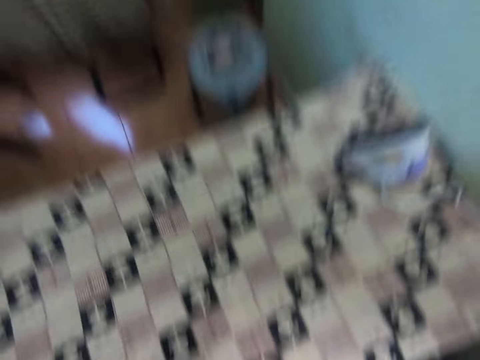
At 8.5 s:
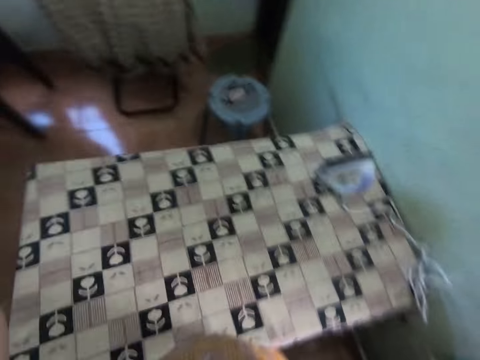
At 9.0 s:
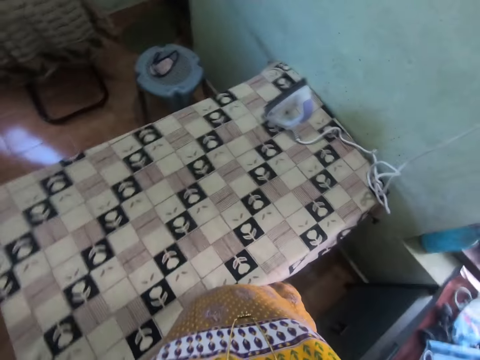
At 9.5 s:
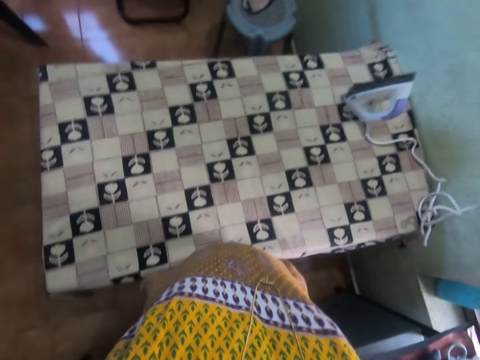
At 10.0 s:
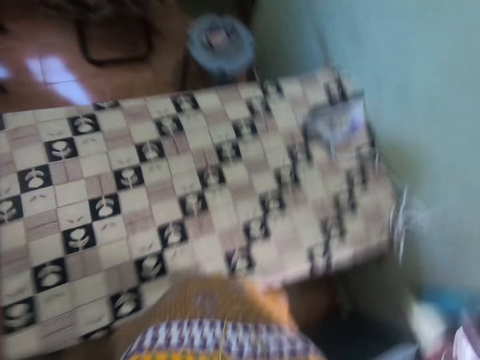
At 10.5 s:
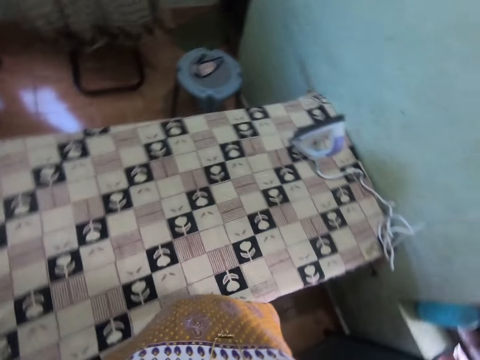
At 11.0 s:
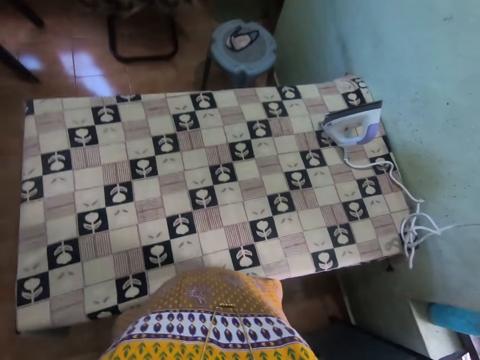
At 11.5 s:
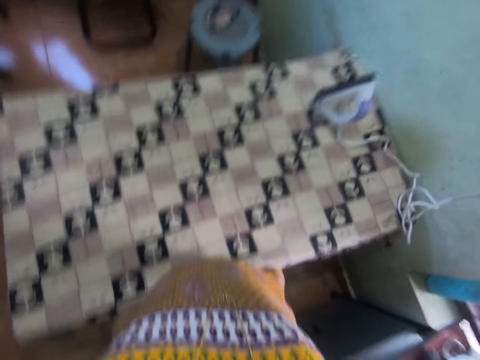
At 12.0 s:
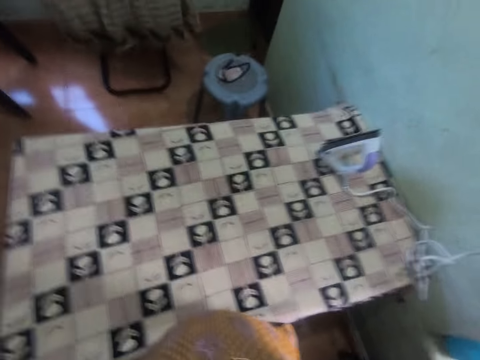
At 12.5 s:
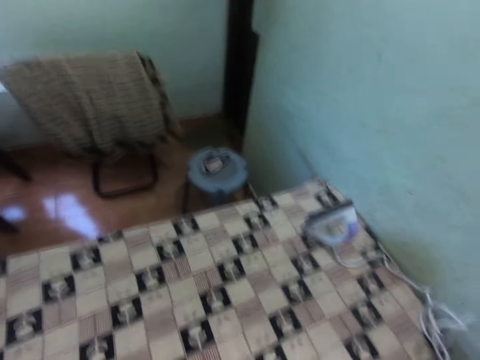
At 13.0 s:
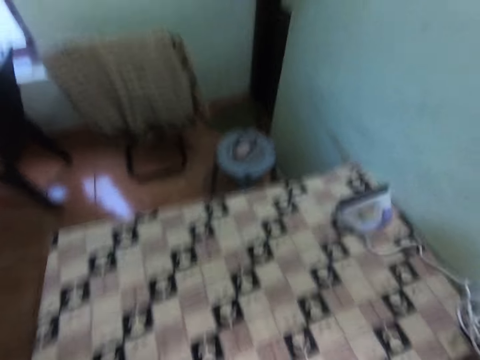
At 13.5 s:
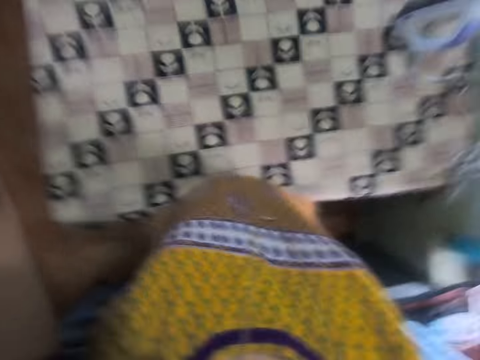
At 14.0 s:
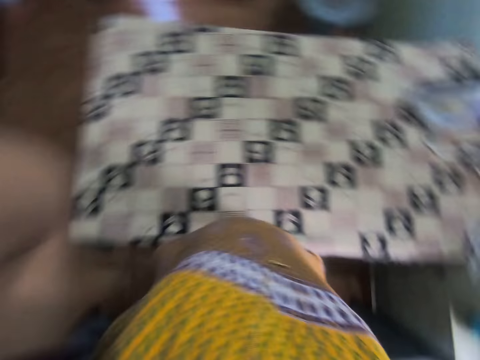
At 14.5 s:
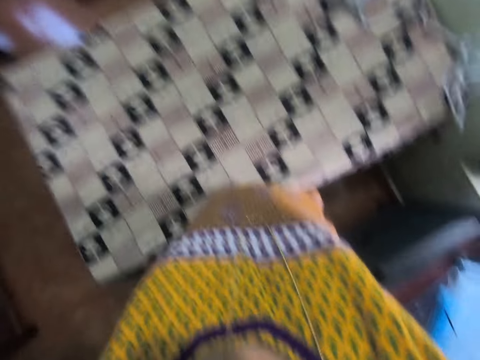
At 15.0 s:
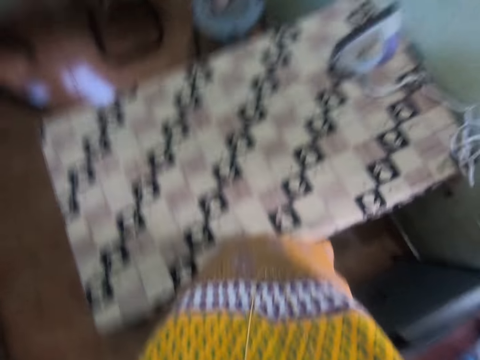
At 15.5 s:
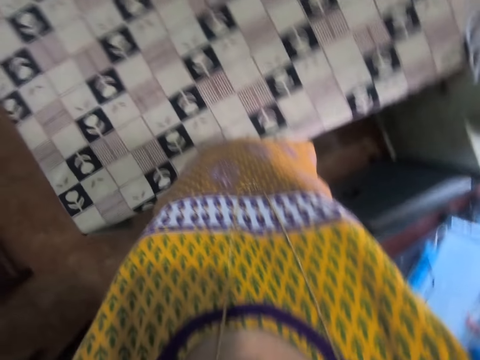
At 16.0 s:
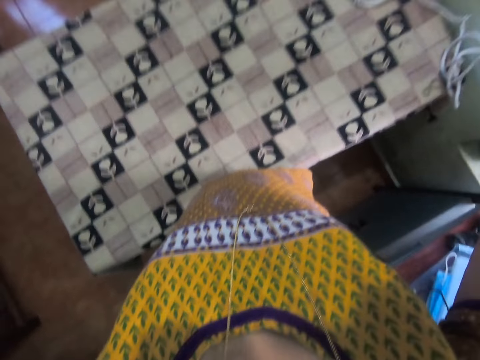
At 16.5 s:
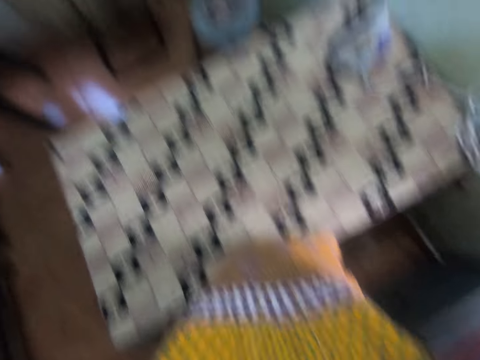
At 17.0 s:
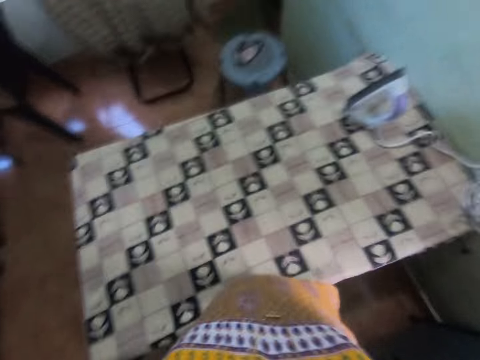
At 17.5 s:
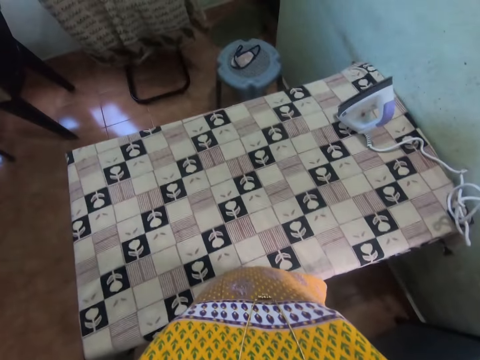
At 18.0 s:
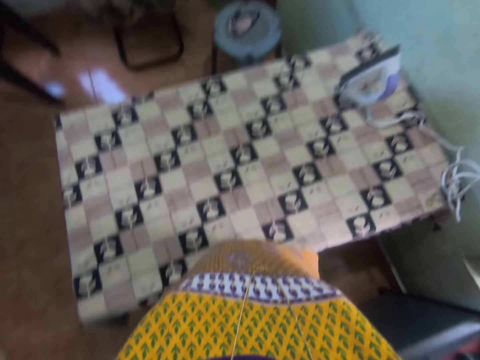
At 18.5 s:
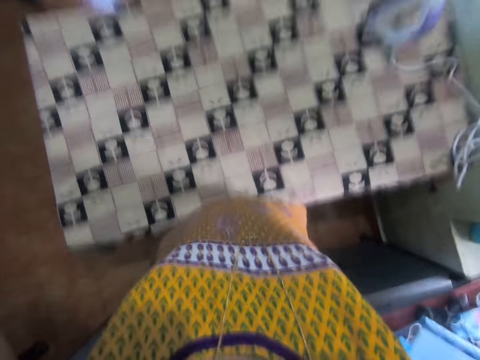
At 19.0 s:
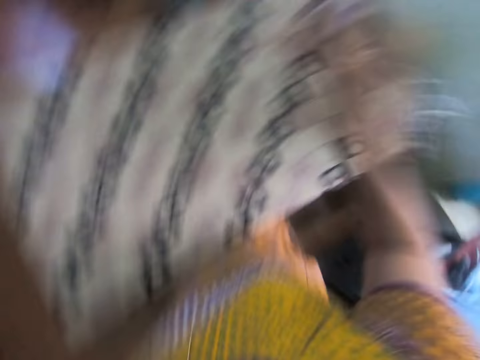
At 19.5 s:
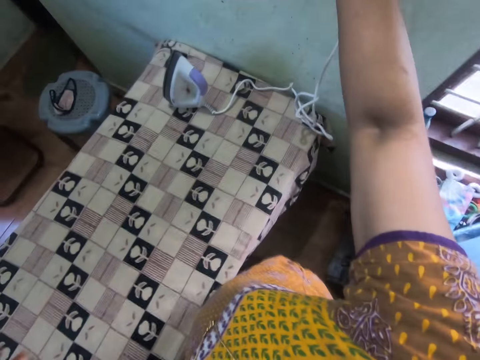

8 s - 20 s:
The camera wearer stares in the room.

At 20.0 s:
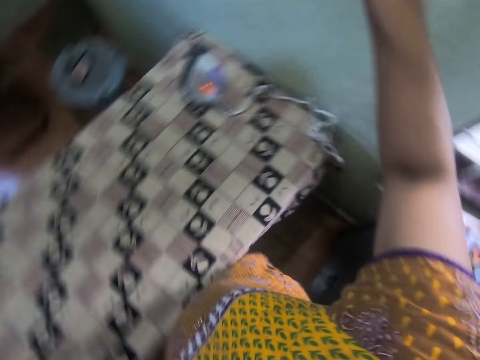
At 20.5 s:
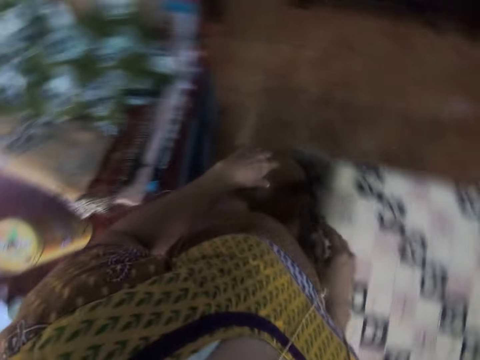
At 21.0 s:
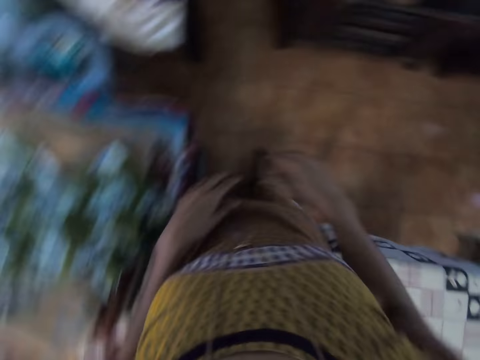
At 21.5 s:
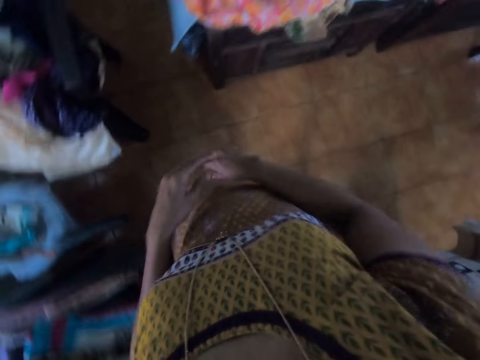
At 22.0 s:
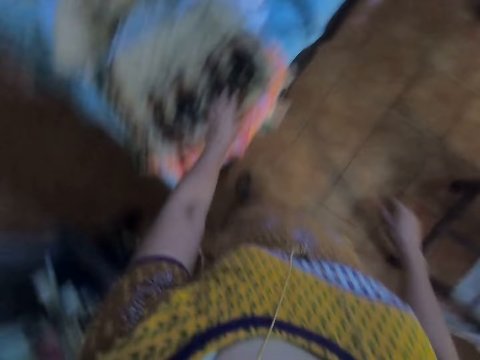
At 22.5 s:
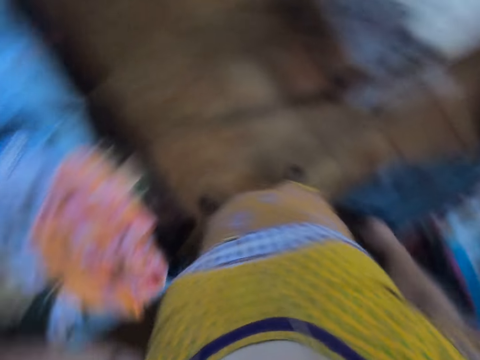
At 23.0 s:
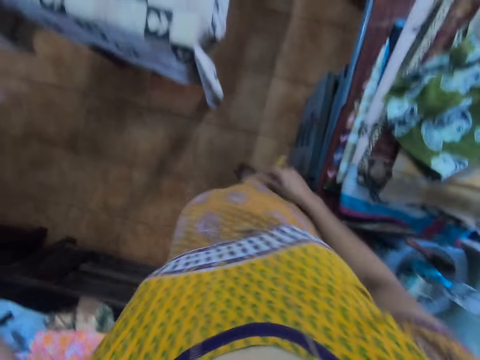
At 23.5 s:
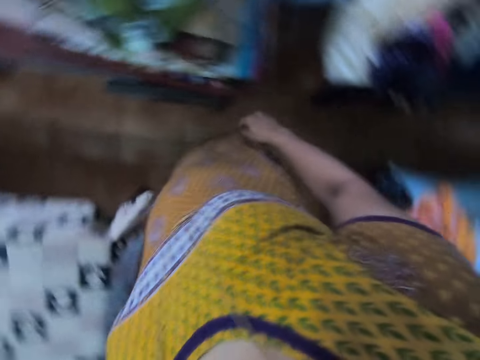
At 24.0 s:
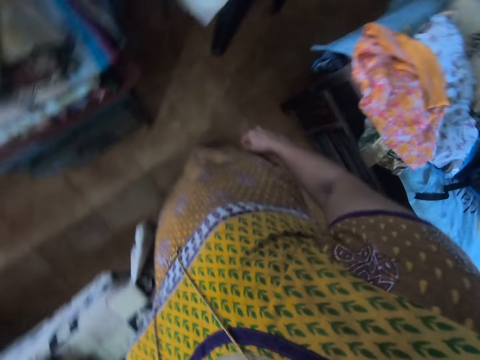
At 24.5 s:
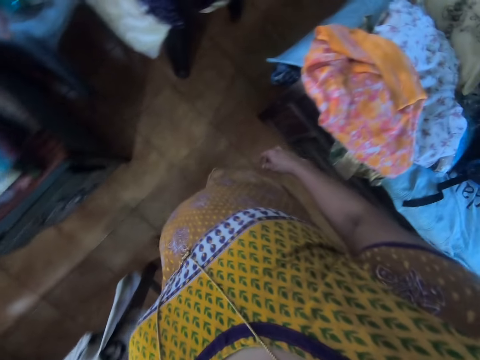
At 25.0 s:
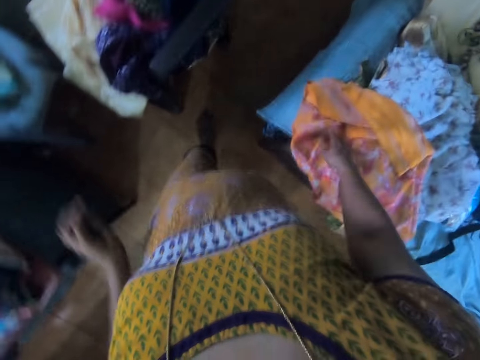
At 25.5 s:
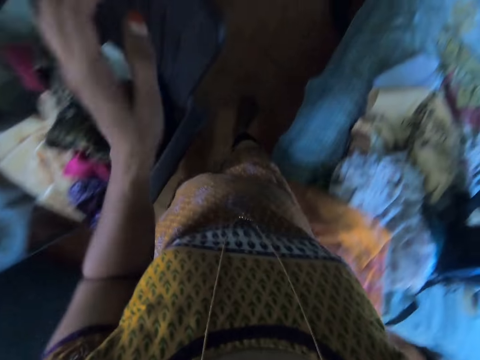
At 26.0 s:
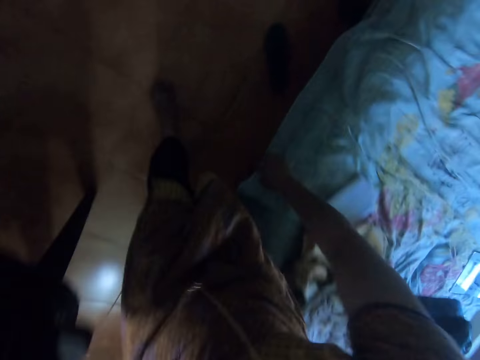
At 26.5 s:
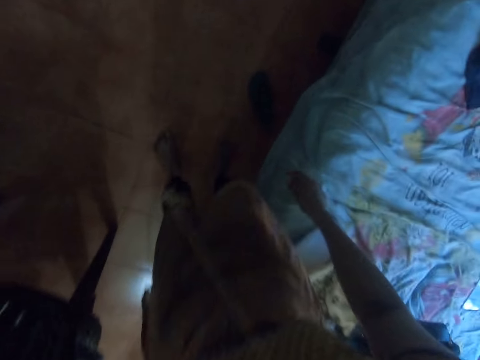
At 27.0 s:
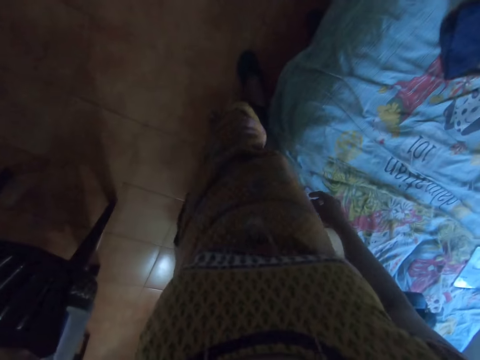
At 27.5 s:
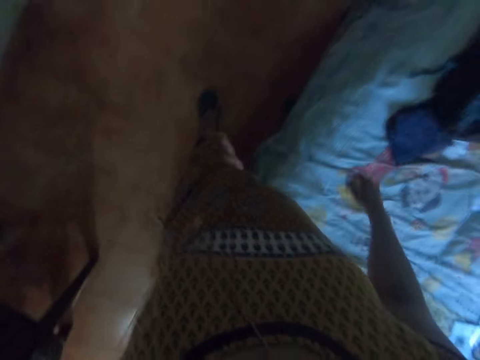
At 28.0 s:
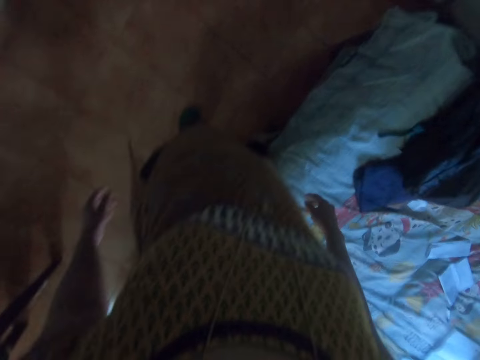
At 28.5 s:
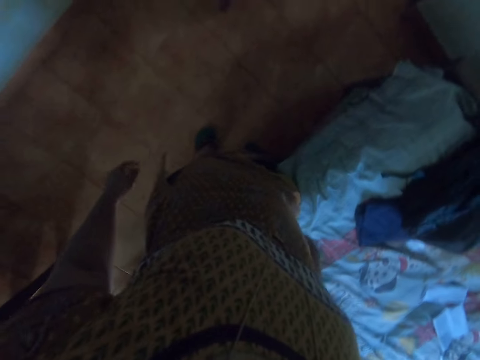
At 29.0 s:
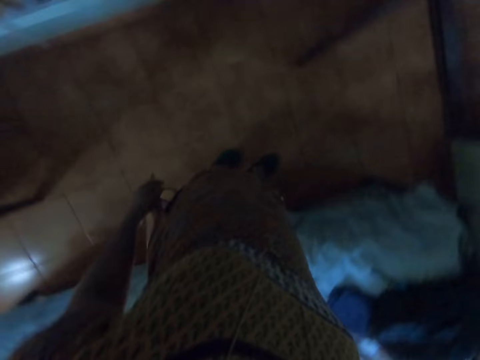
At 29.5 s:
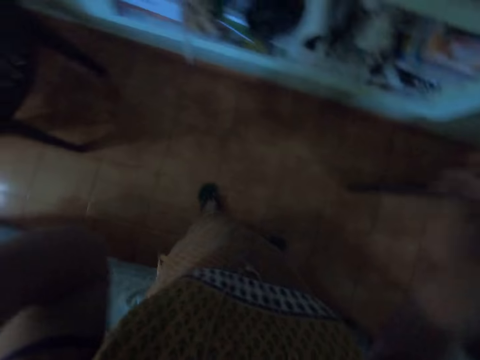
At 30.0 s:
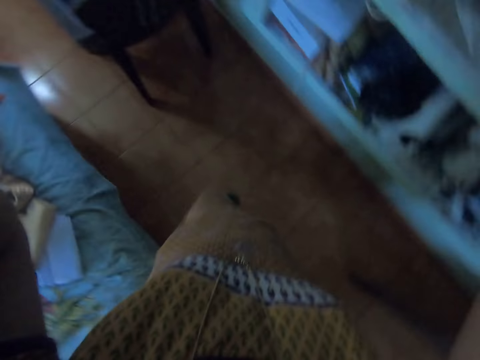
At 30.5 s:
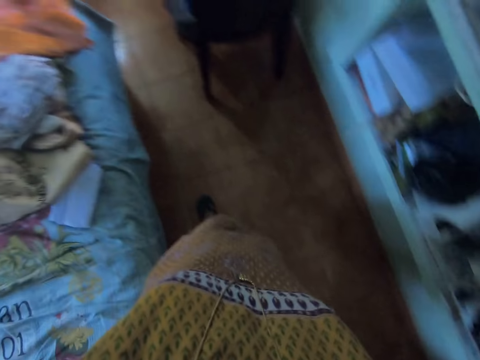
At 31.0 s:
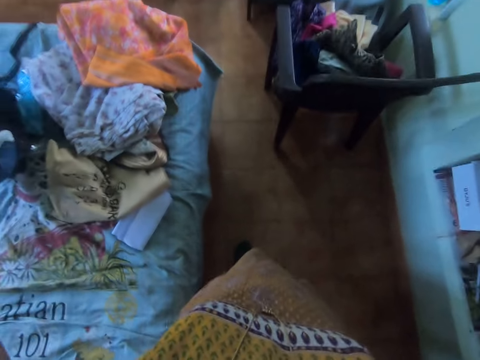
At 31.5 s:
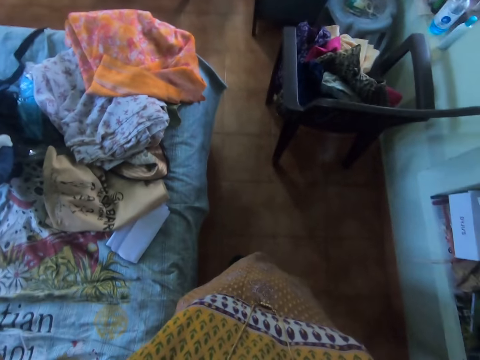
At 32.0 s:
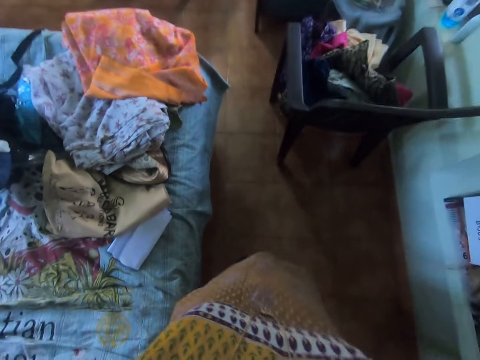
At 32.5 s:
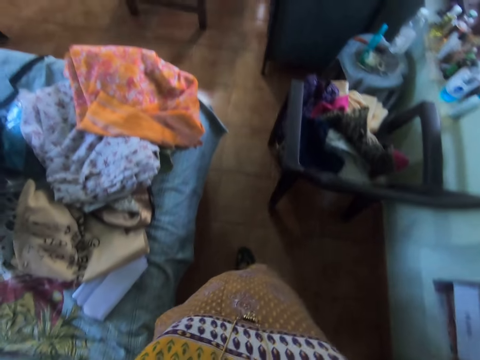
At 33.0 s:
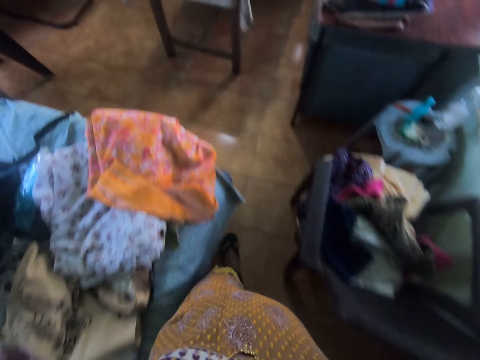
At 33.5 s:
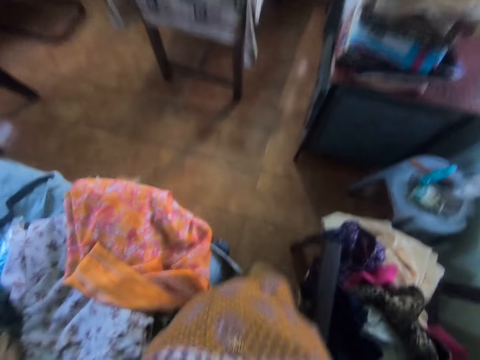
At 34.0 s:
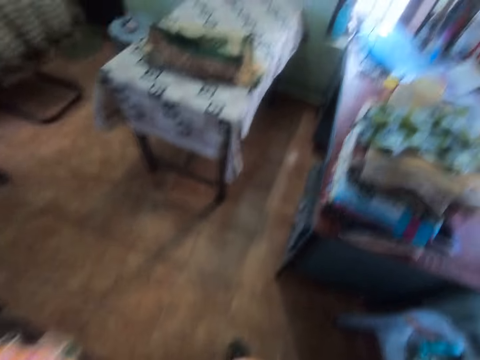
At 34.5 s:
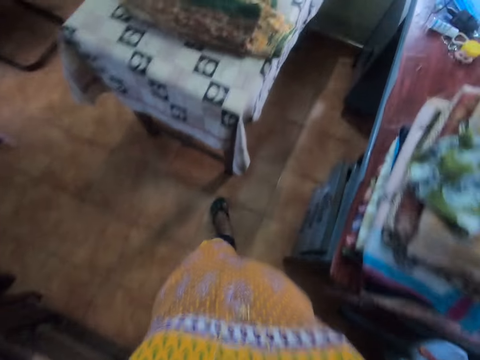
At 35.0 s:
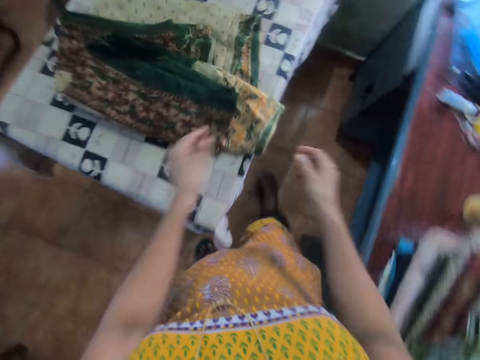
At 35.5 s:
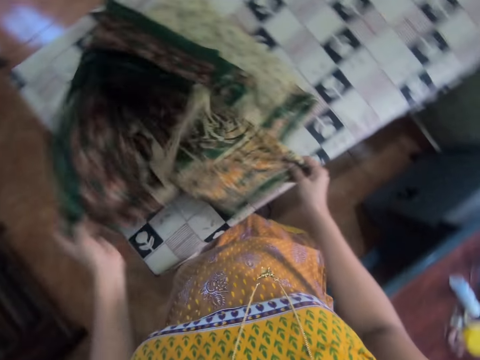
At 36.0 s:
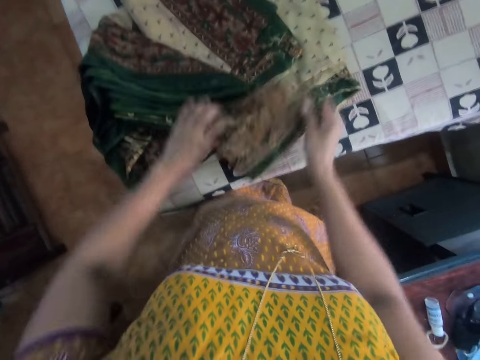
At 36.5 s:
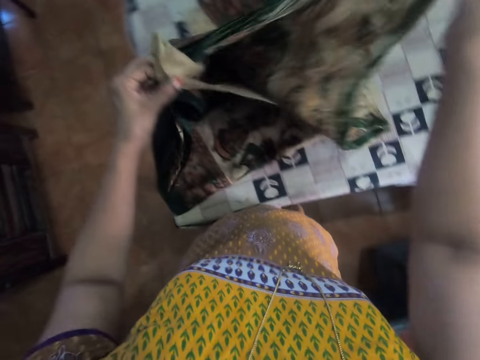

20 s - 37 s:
The camera wearer flips the switch. She walks towards the table. She picks up the saree. She moves towards the ironing board. She walks towards the bed. She wears the slippers. She reaches for her face. She fixes the camera in the room. She walks towards the ironing board. She holds the saree with both her hands and unfolds the saree. She straightens the fabric on the table.
